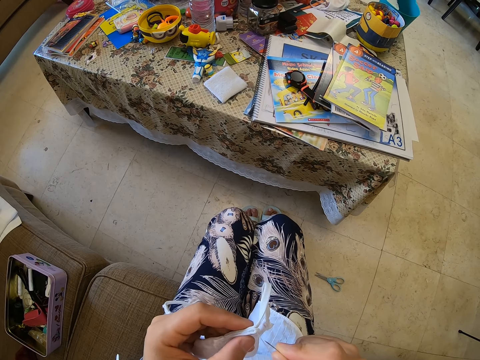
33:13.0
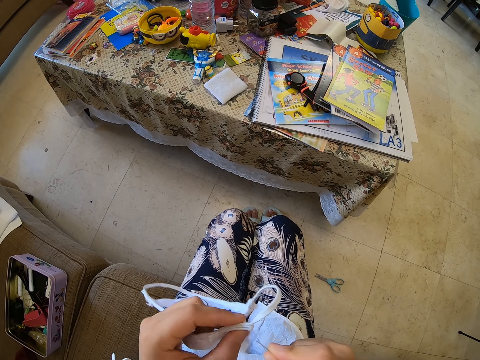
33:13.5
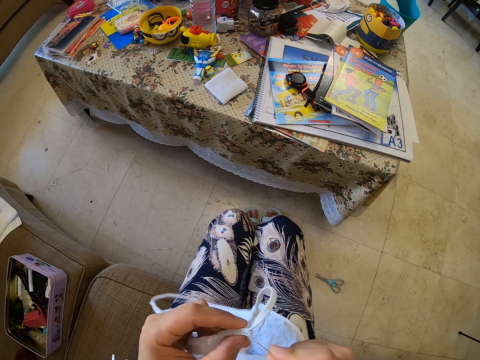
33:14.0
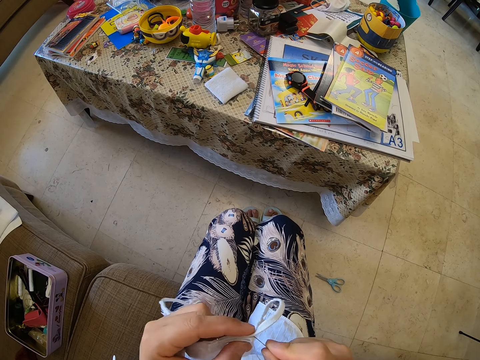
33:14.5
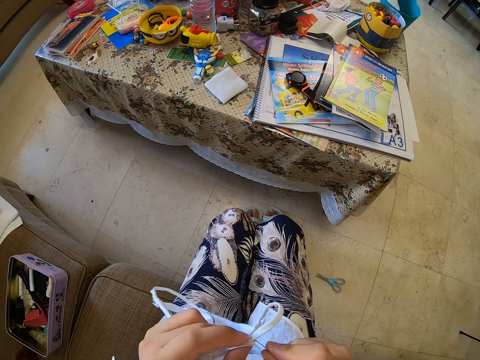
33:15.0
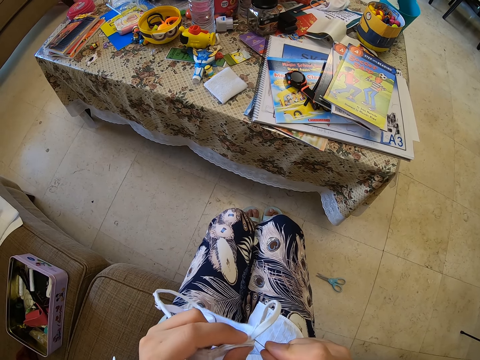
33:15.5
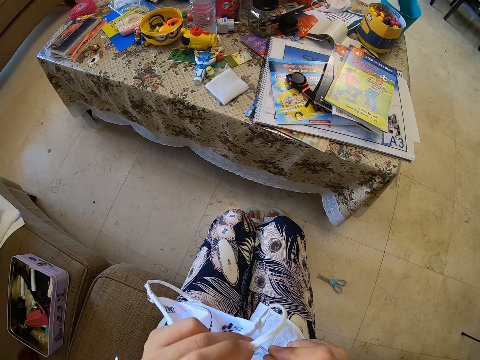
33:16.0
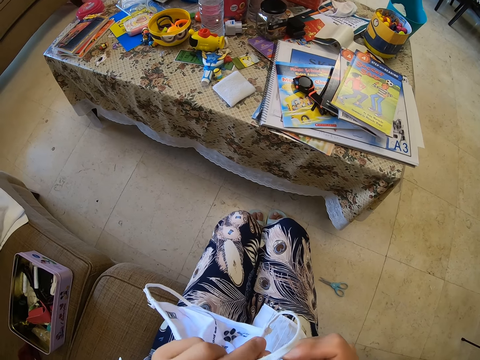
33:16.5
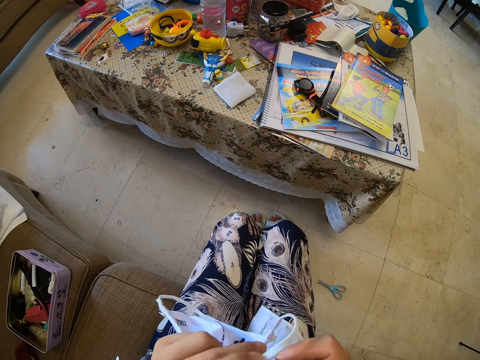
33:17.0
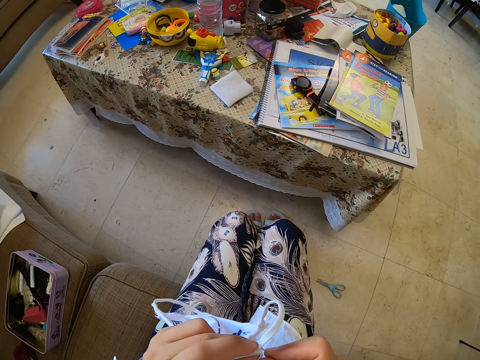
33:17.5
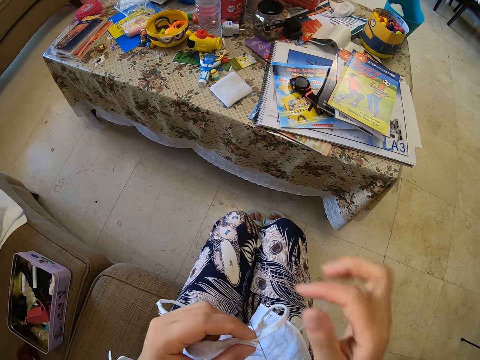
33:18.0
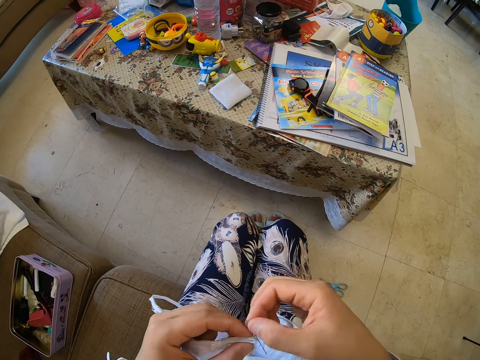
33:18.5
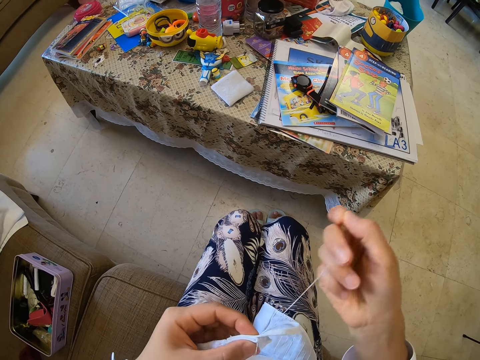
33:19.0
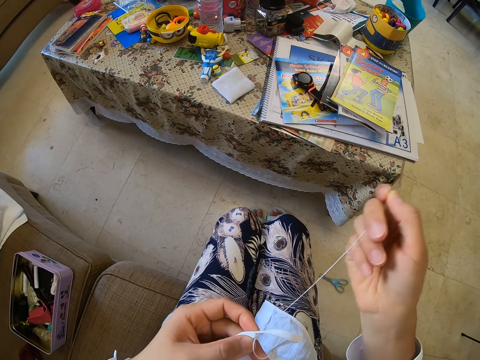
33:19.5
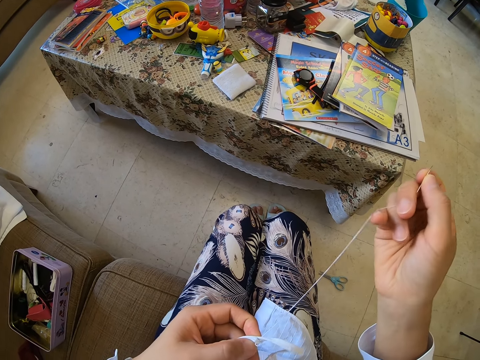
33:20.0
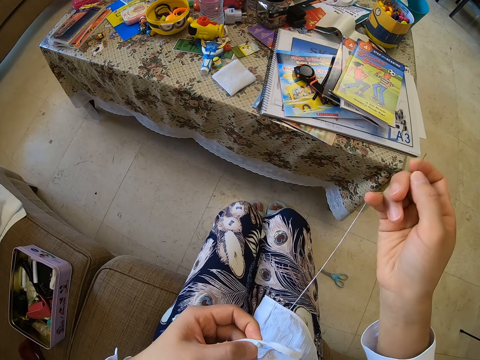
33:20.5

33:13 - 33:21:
The camera wearer sews the face mask.

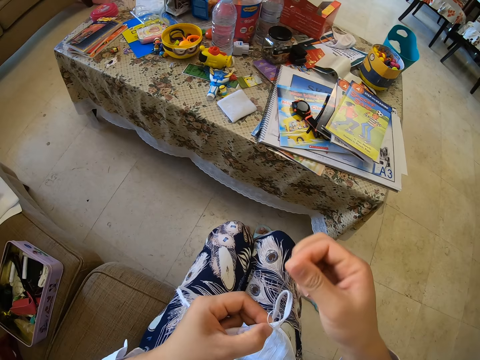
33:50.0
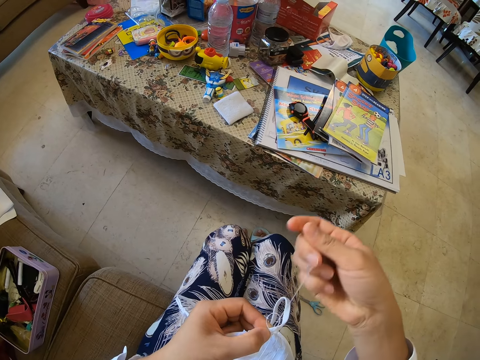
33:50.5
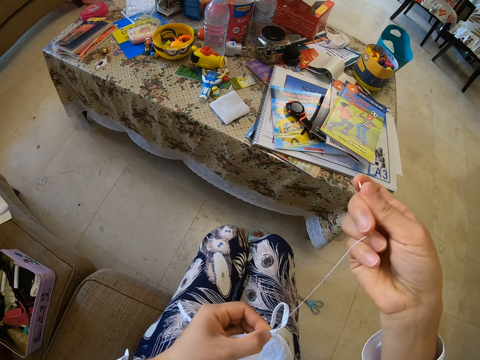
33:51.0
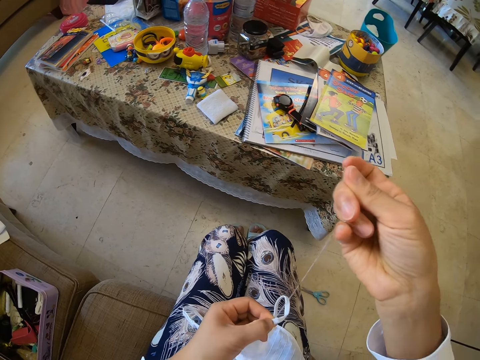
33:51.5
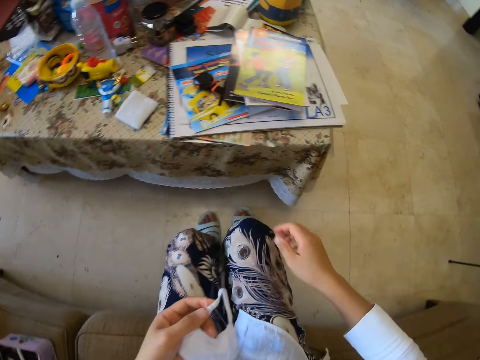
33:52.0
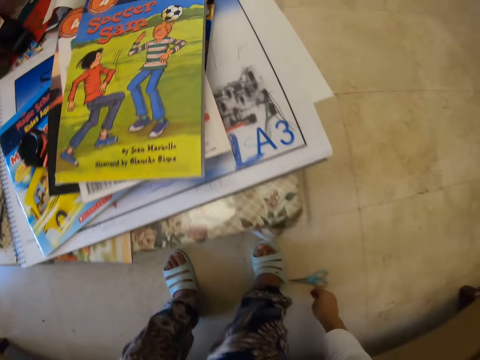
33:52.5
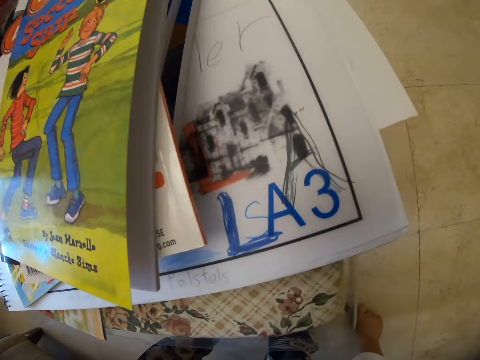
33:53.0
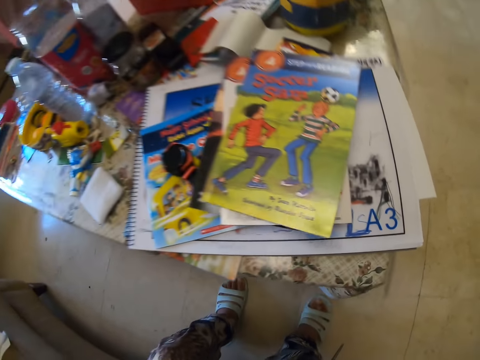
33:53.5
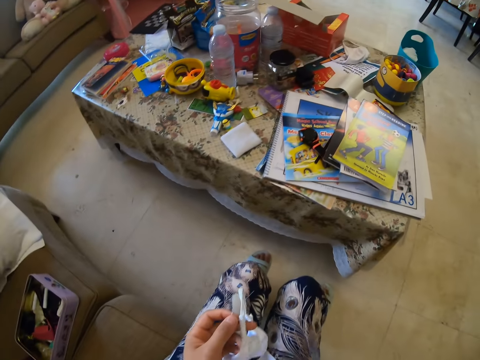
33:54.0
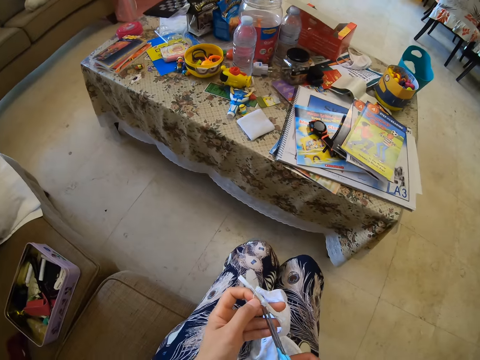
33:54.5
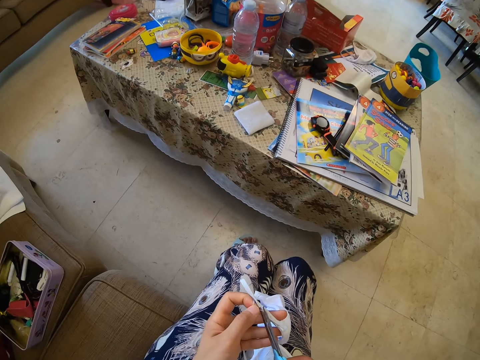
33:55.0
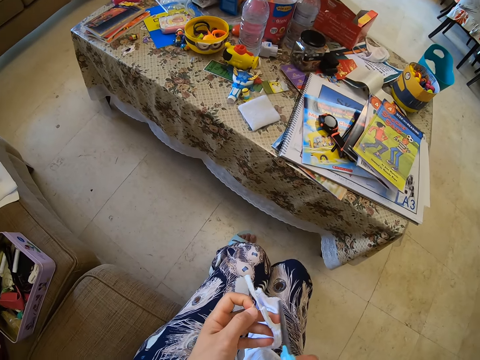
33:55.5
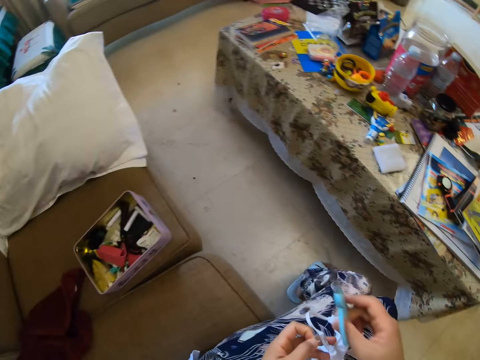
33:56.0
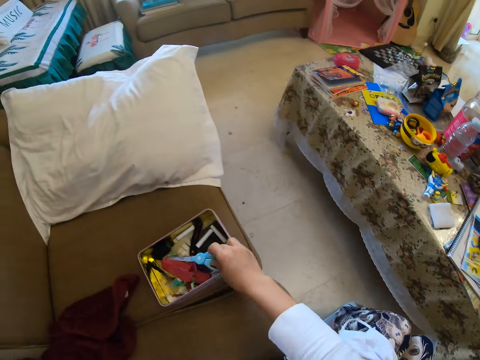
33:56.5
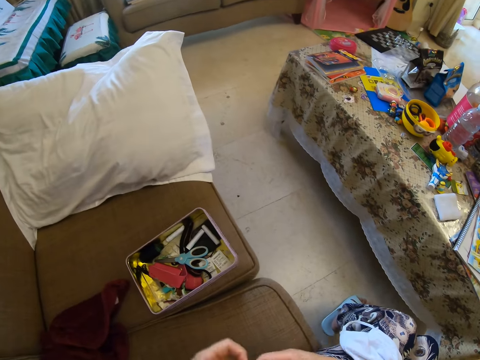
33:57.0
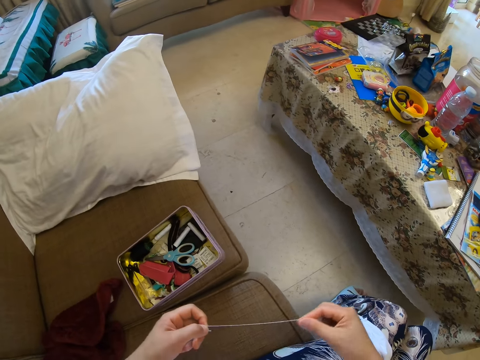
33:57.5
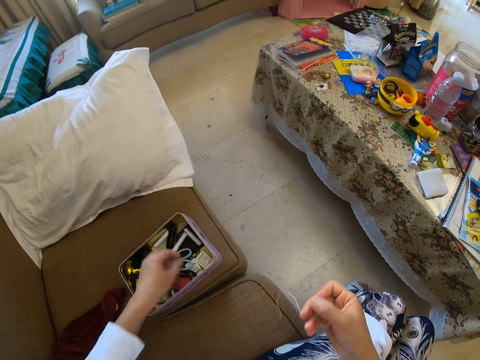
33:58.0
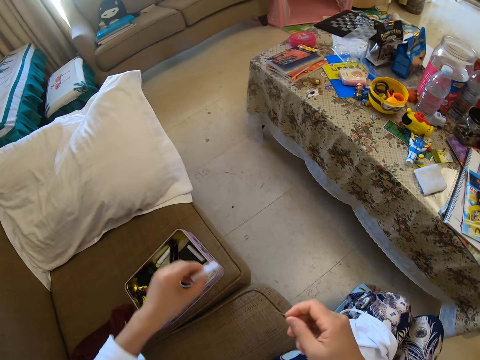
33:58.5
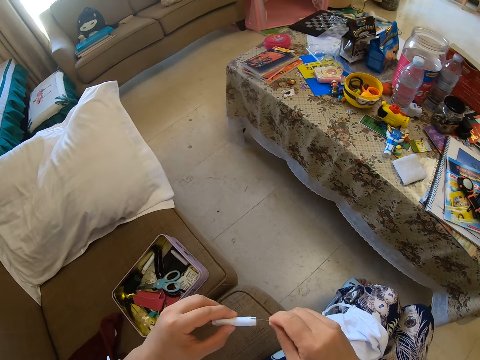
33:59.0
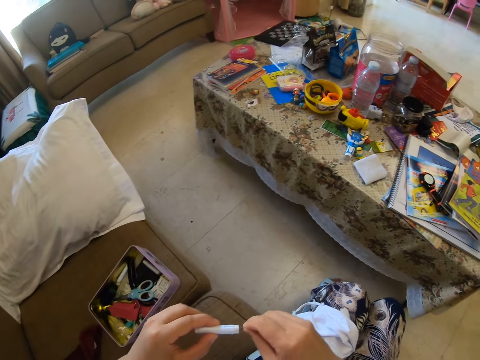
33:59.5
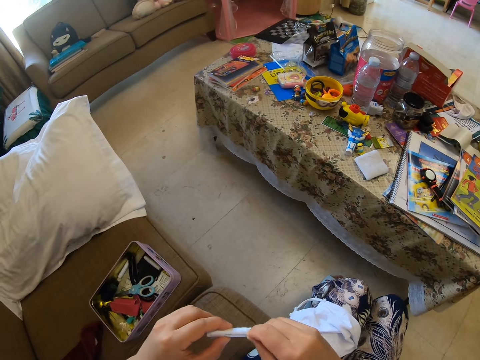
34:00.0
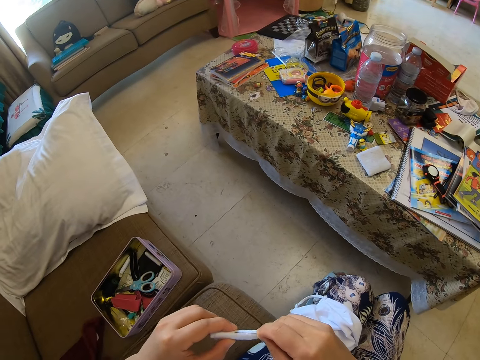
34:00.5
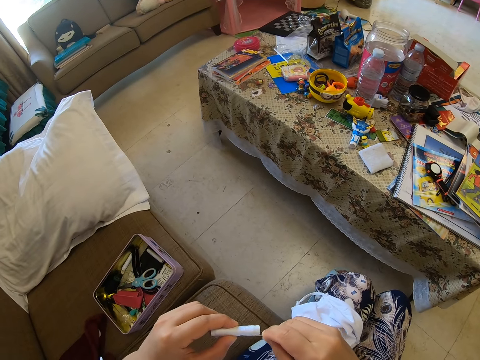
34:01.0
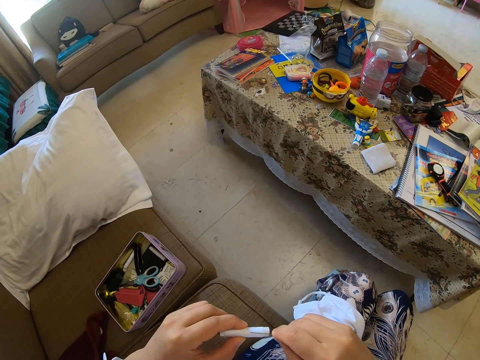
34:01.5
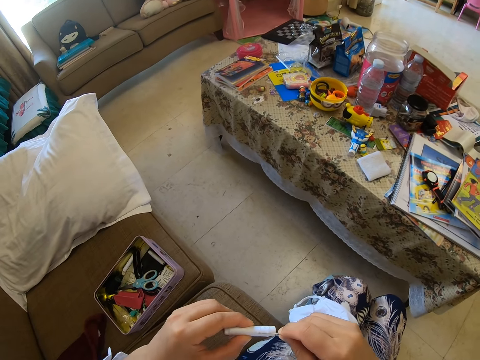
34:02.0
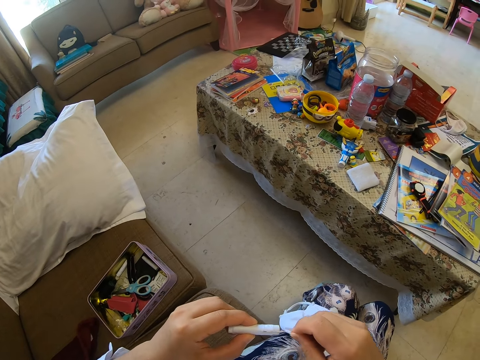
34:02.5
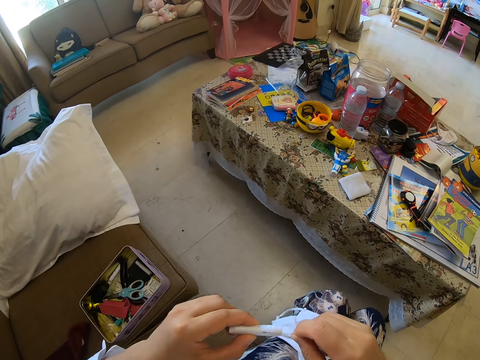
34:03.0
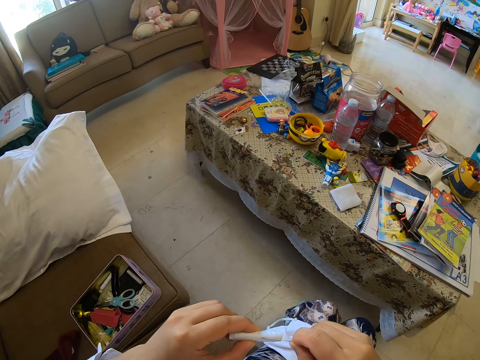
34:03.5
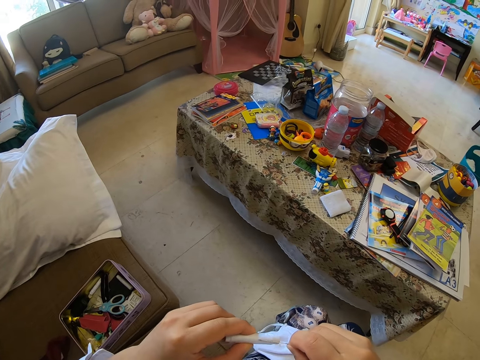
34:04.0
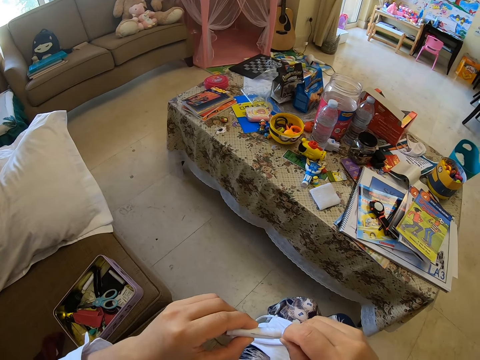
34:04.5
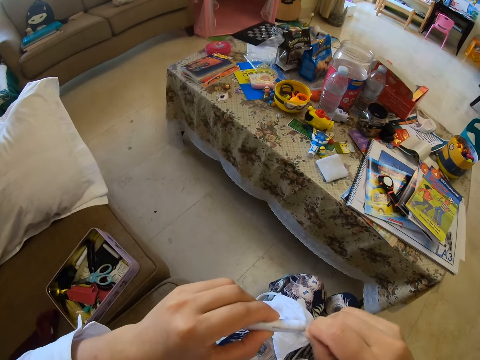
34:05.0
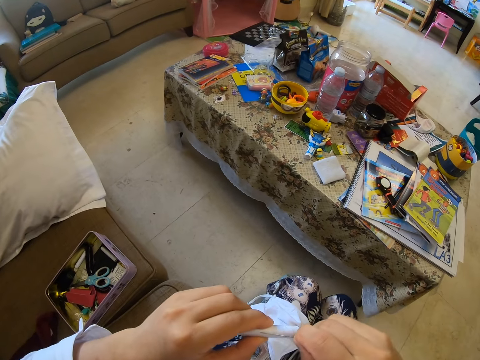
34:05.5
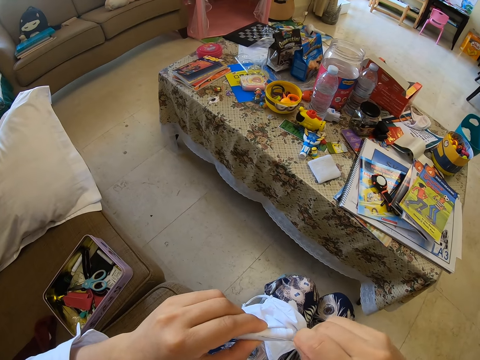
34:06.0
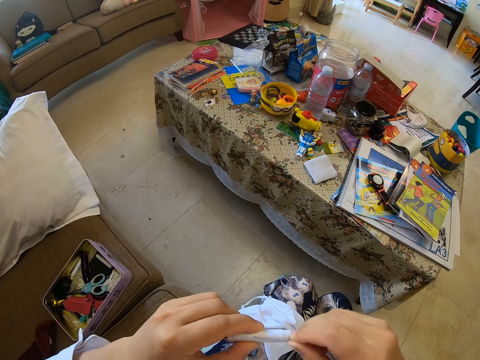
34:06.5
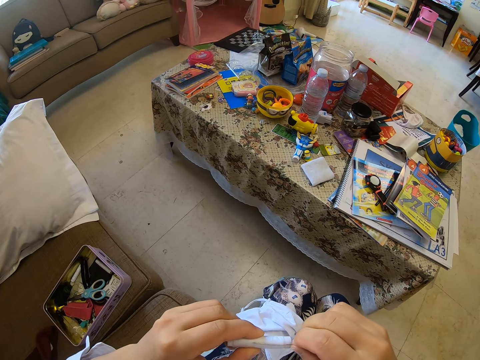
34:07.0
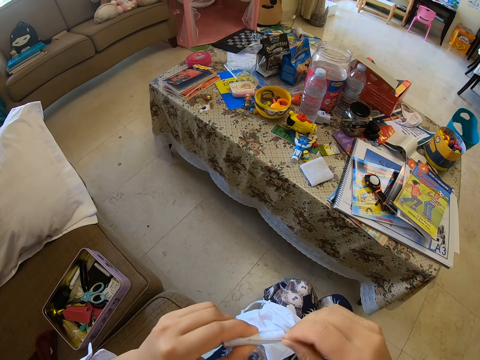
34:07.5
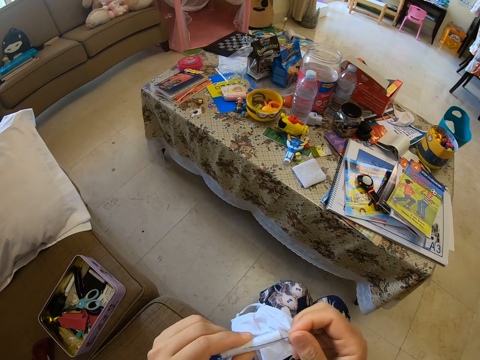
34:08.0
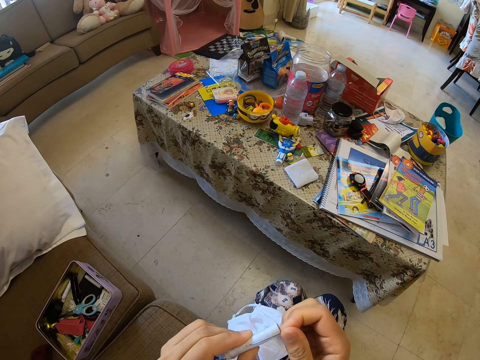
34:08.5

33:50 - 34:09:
The camera wearer drops the needle. They pick up the scissors. They cut the thread. They drop the scissors and put the scissors in the box. They spread the thread. They hold the thread. They pick up the thread. They put the needle in the thread.
